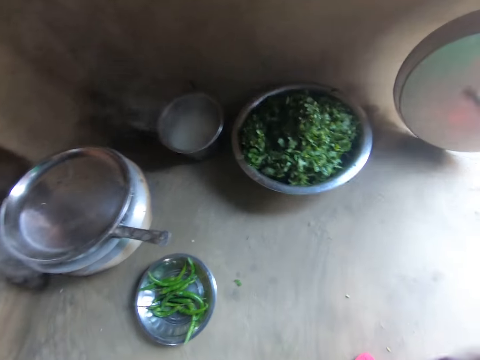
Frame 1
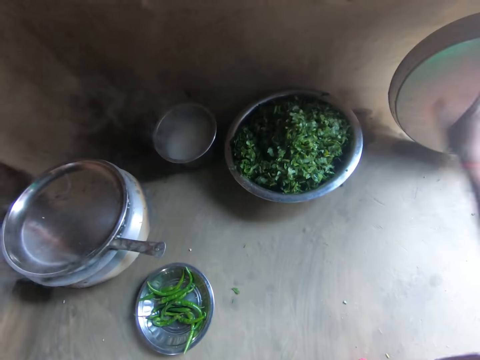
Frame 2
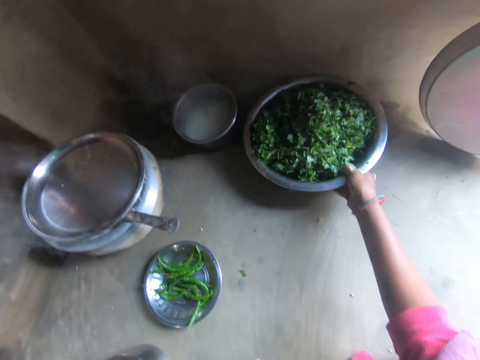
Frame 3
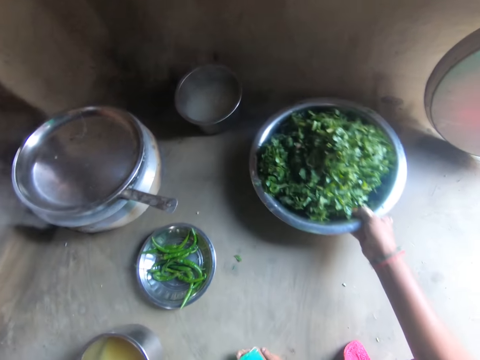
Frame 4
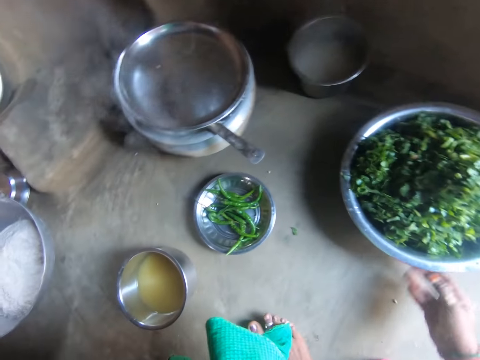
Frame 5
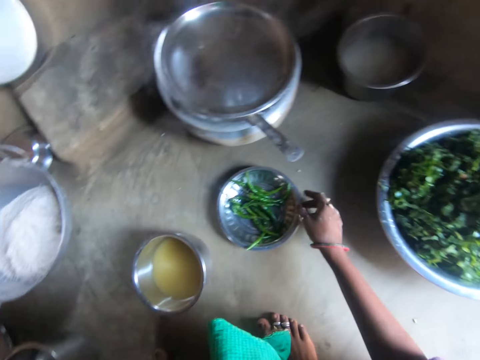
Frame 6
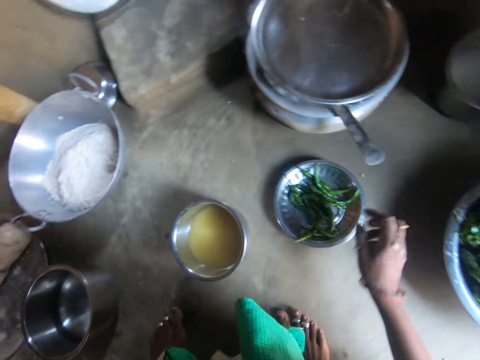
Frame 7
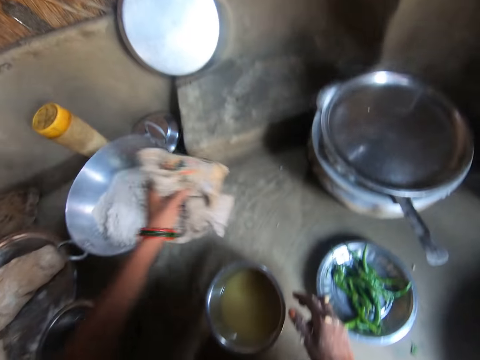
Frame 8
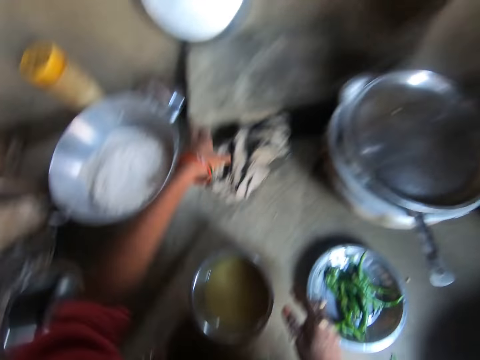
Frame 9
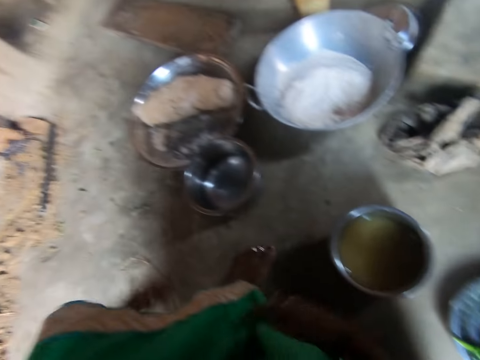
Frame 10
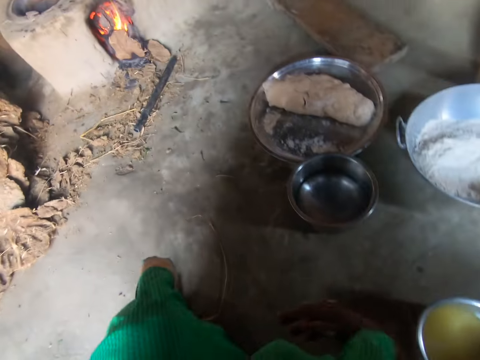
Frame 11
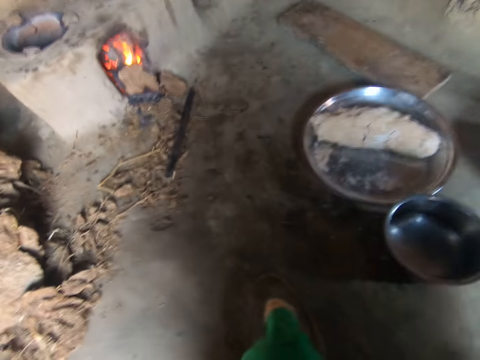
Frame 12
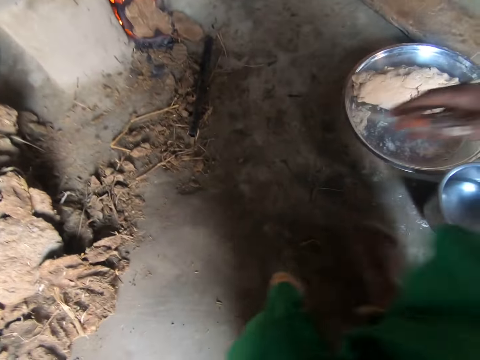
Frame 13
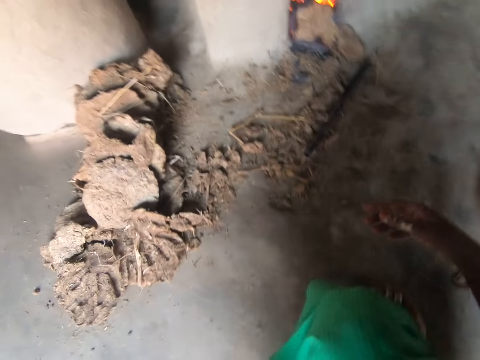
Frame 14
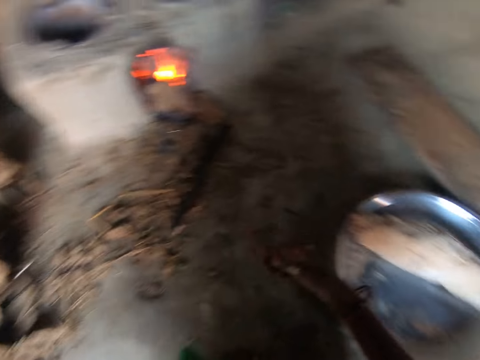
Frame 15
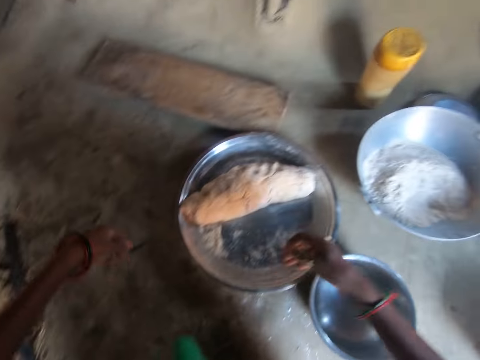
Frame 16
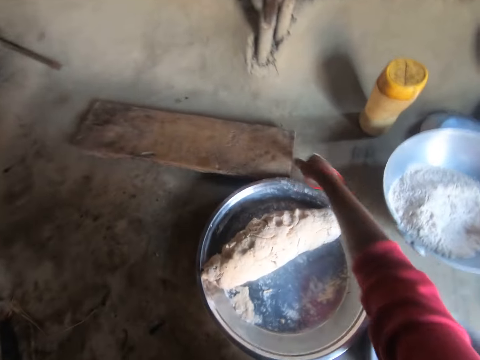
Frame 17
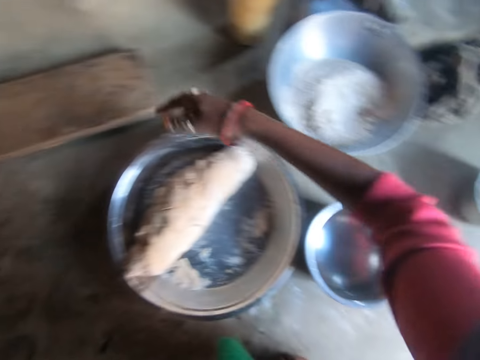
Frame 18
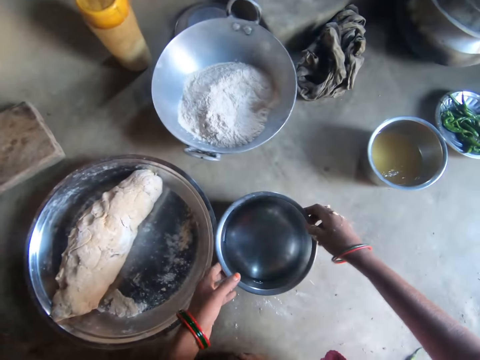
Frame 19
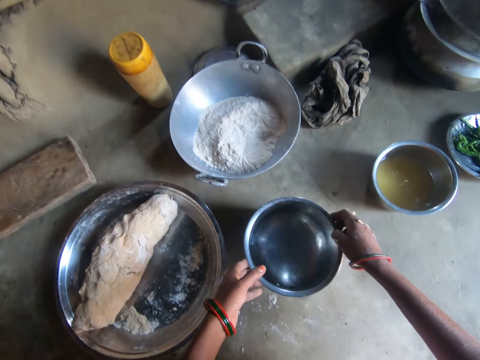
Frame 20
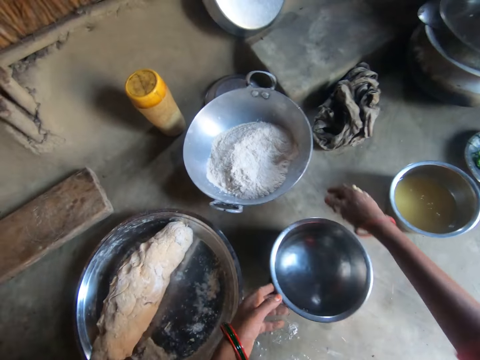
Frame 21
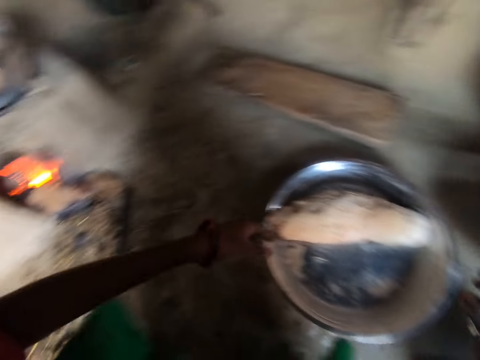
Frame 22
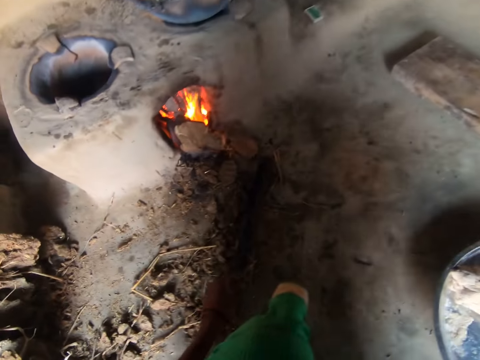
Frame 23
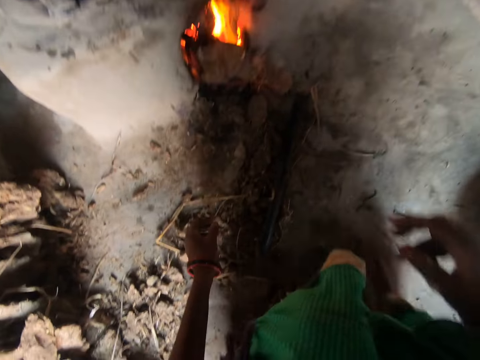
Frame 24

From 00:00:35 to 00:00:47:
The camera wearer holds another lid. She pulls the pot. She touches a plate. She drops the cloth on the floor with her left hand. She moves around. She adjusts wood on the floor with her right hand. She touches a timber. She adjusts a plate of water on the floor with her right hand. She holds a bowl.

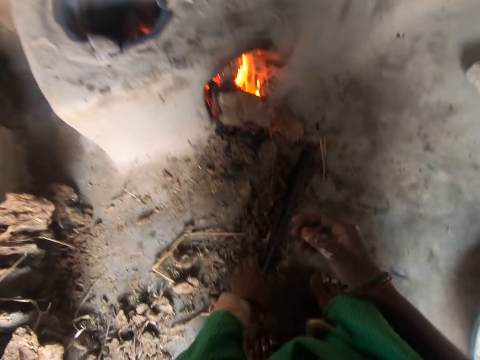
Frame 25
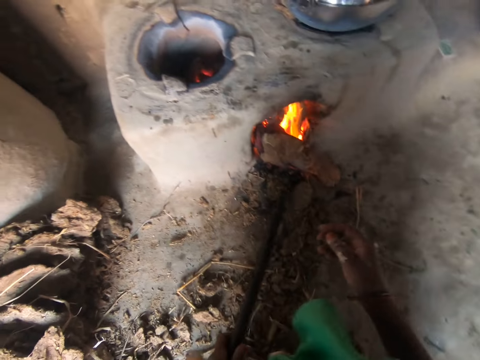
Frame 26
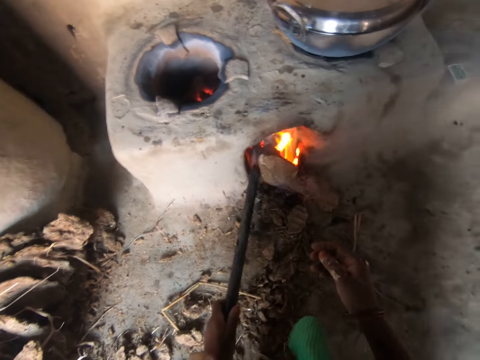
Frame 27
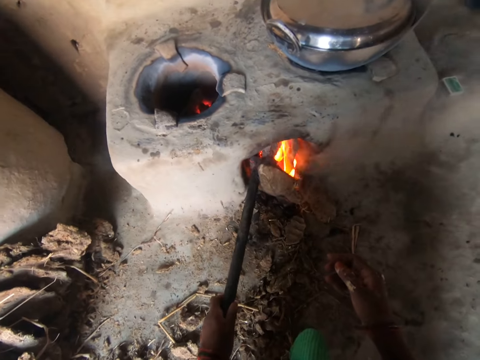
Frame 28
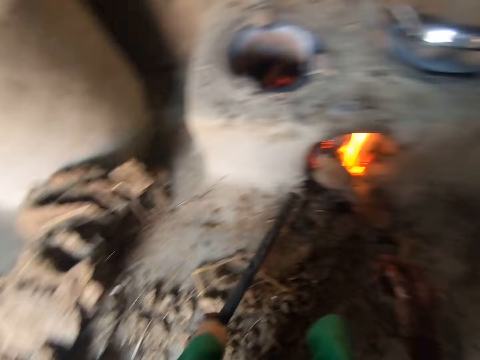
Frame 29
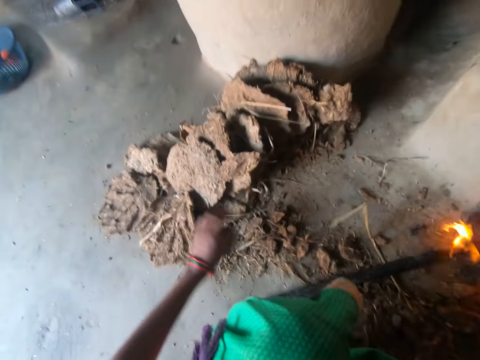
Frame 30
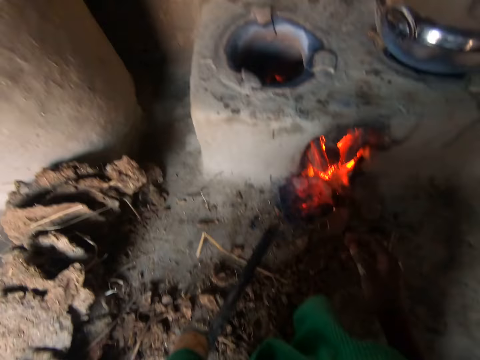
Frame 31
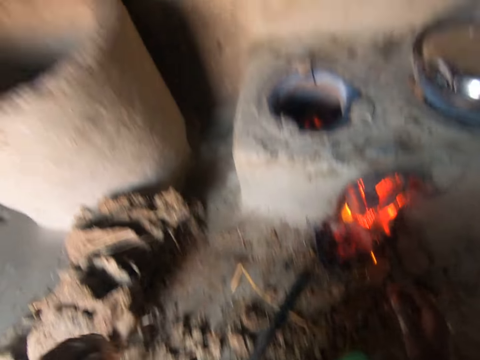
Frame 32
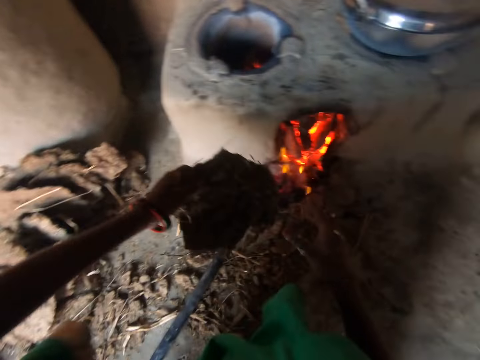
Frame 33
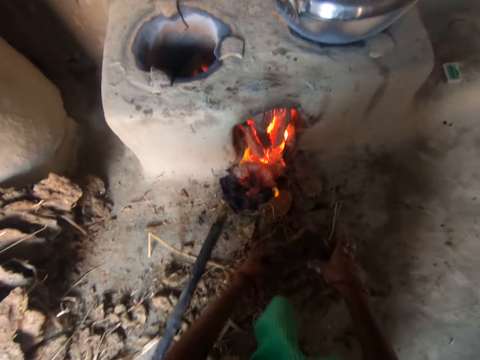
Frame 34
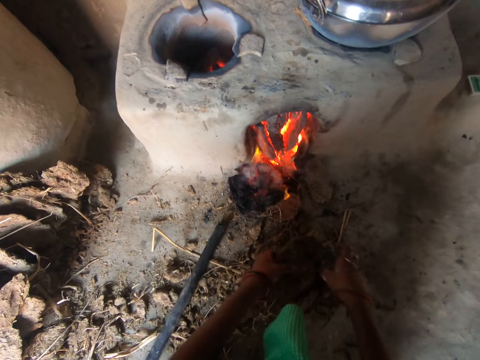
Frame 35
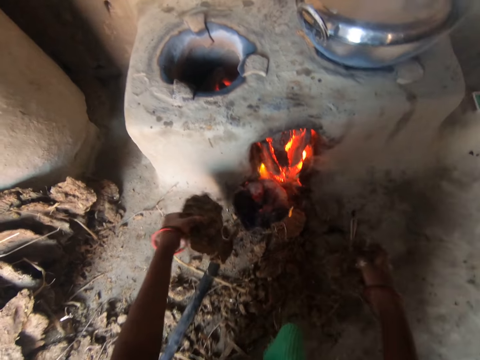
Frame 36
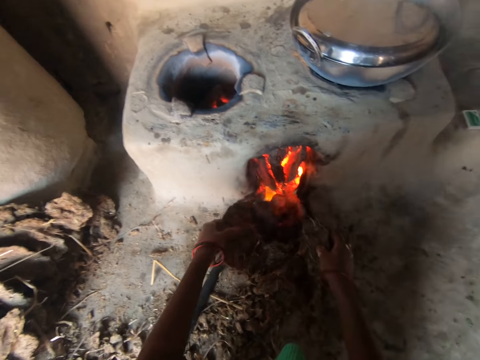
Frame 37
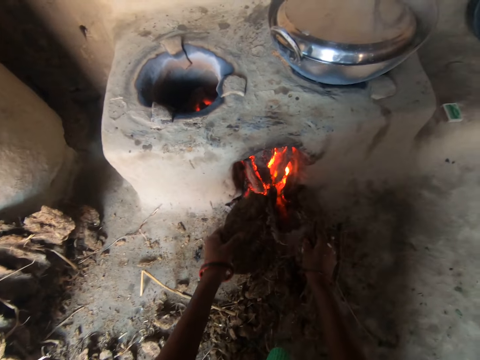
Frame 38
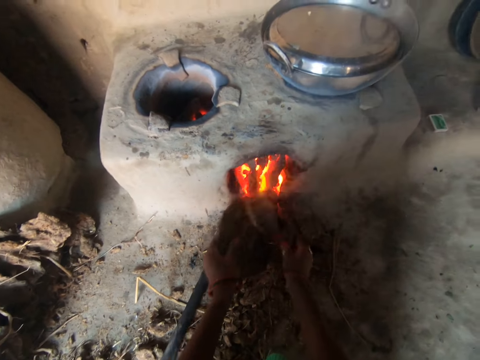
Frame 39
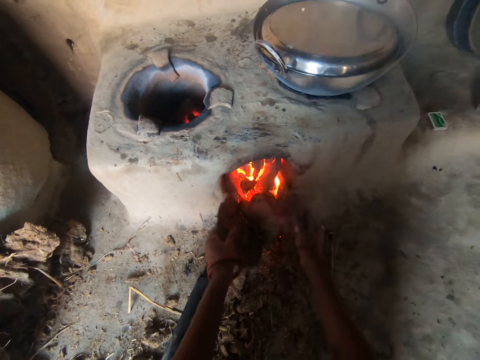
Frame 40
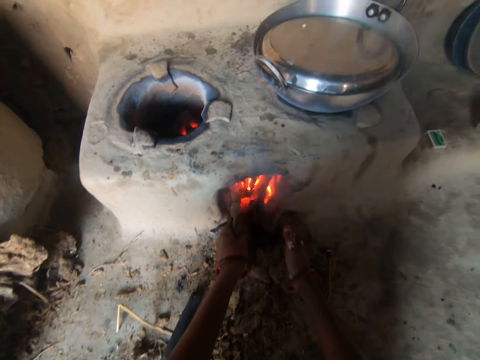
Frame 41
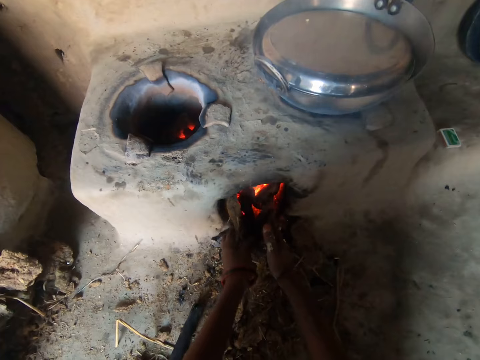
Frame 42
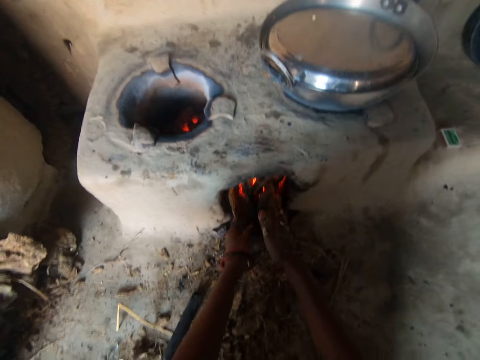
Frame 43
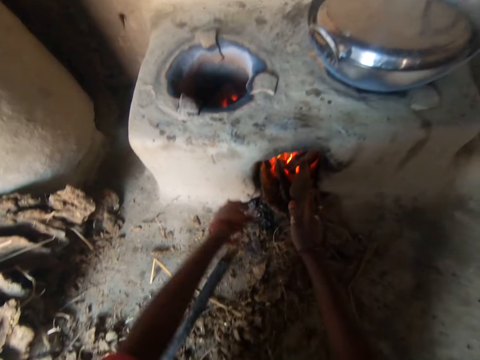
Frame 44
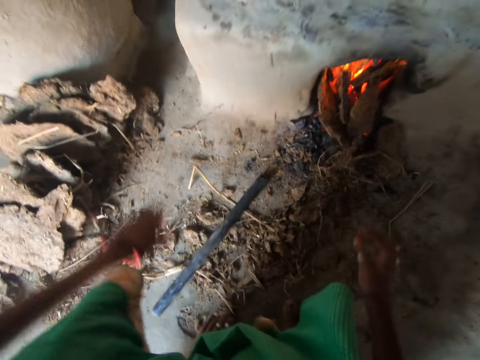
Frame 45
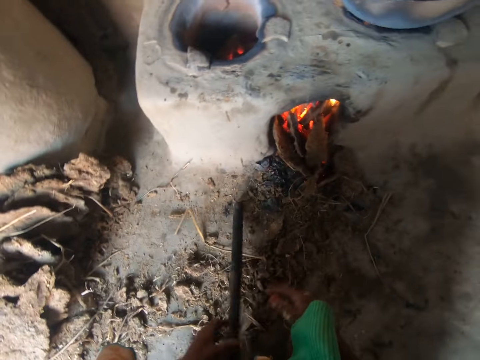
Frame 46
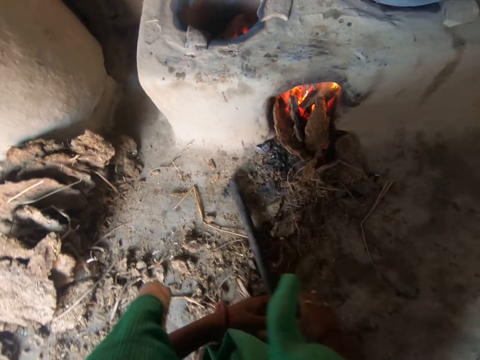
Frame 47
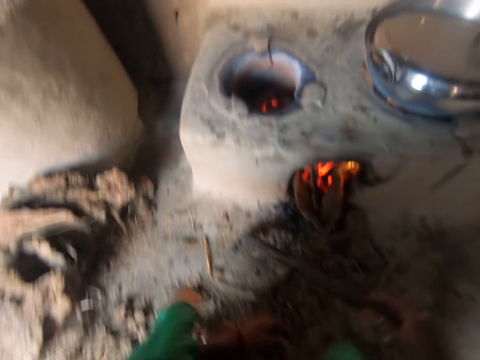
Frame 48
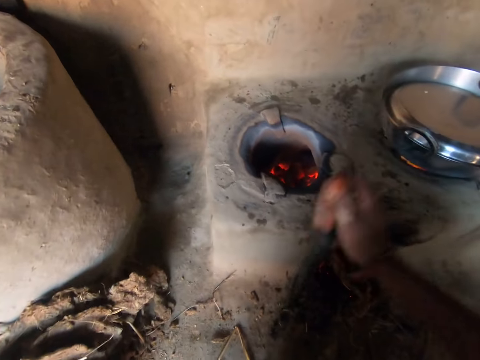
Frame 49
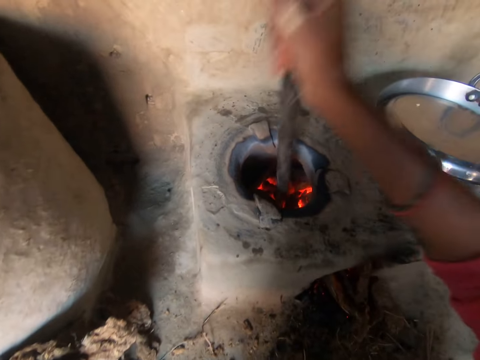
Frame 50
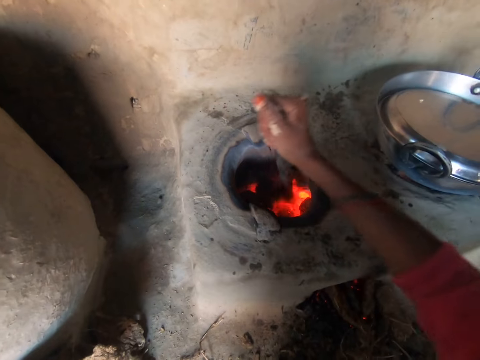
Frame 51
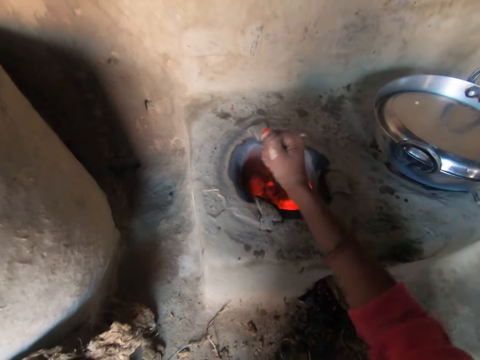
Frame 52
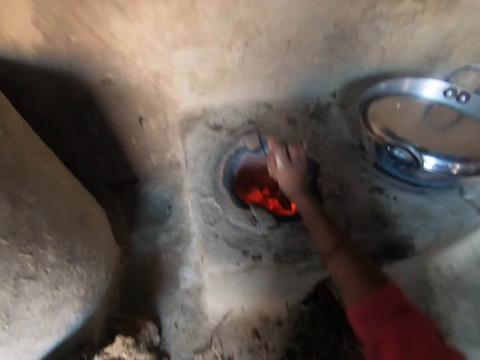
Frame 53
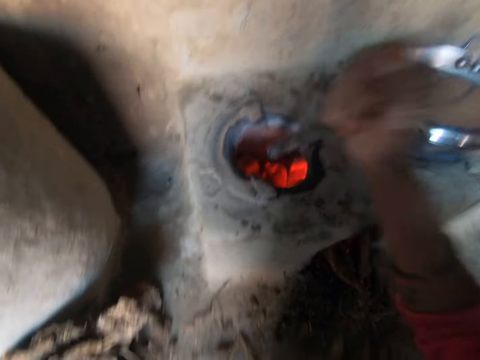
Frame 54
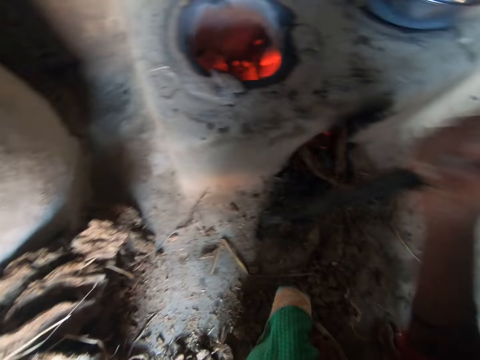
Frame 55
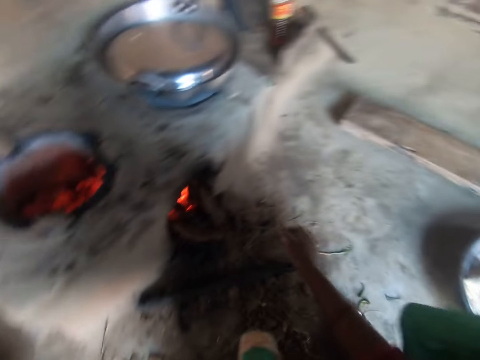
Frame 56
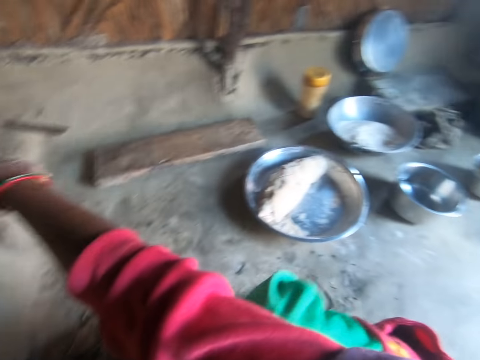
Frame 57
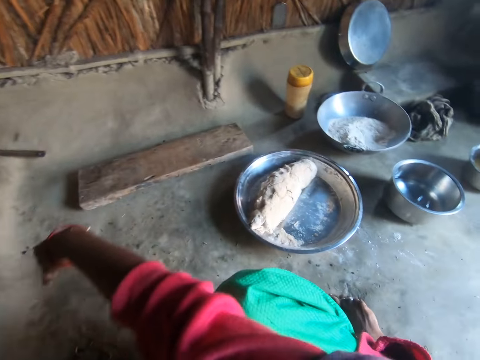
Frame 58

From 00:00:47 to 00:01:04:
The camera wearer adjusts the firewood with a rod in her left hand. She moves around. She corrects the fireplace. She picks up wood from the floor with her left hand. She cuts the piece of wood into two. She puts the wood into the stove with both hands. She picks up the rod with her left hand. She adjusts the coal in the stove with the rod in her right hand. She drops the rod on the floor with her right hand.
